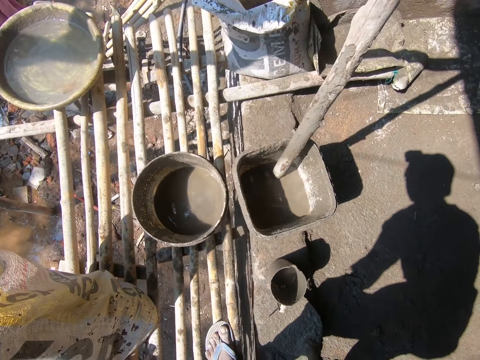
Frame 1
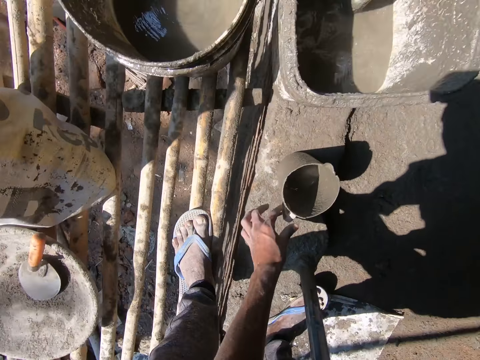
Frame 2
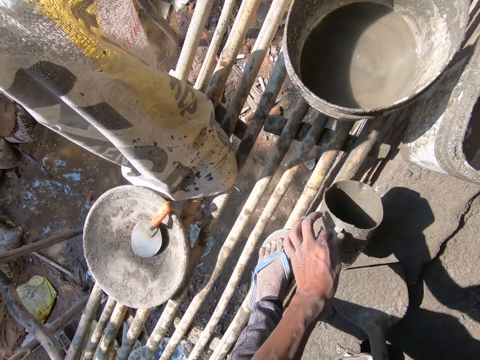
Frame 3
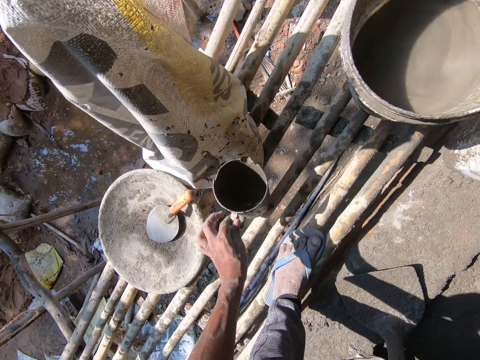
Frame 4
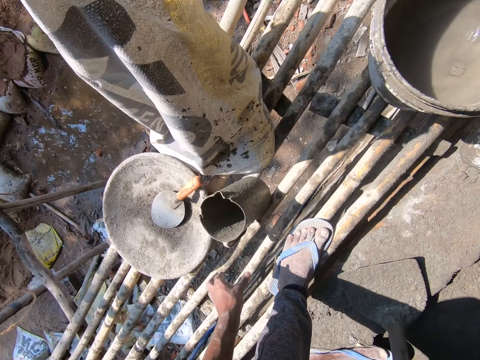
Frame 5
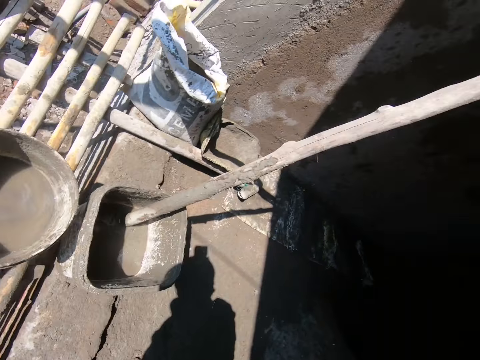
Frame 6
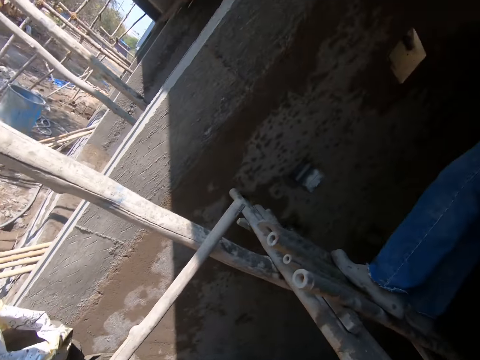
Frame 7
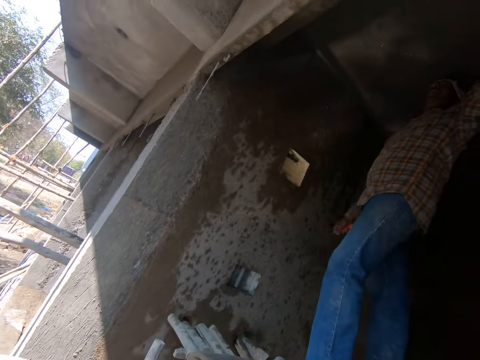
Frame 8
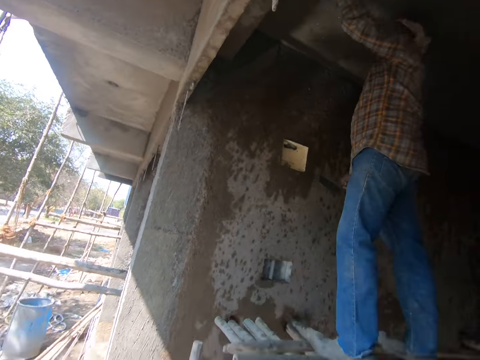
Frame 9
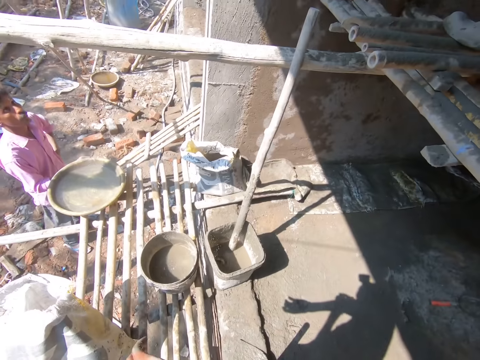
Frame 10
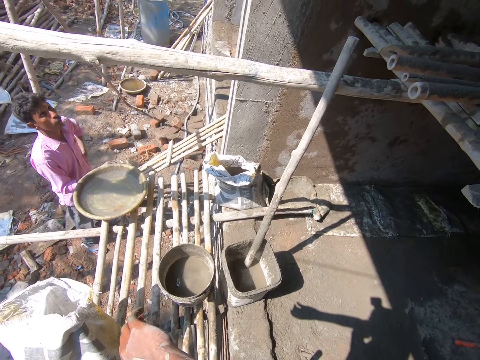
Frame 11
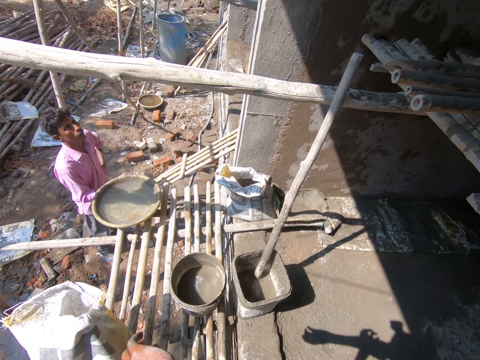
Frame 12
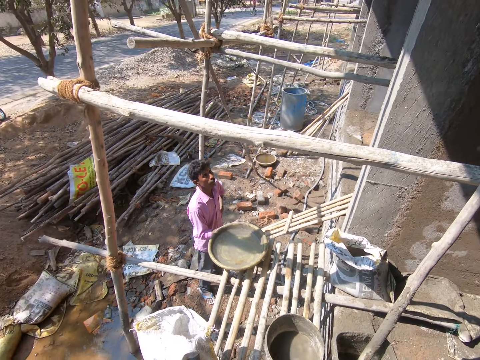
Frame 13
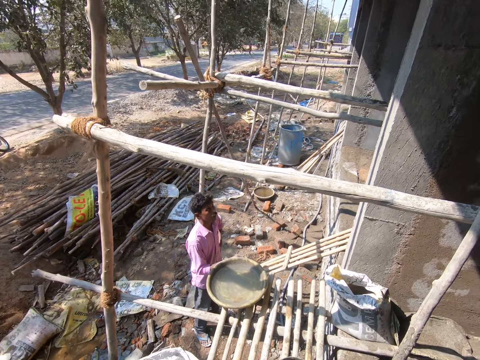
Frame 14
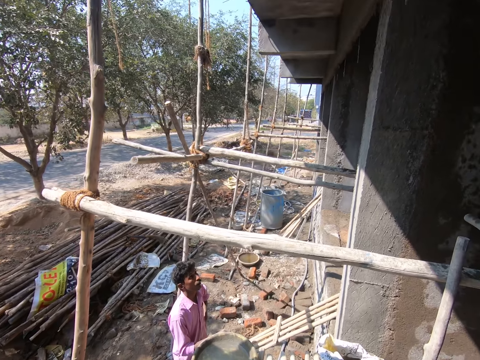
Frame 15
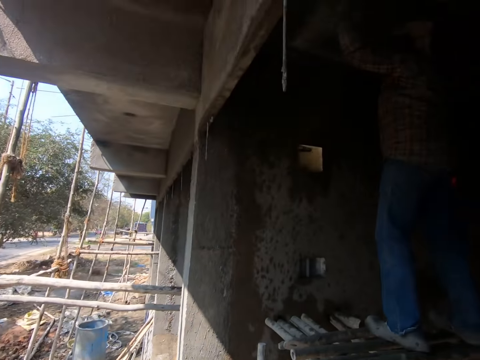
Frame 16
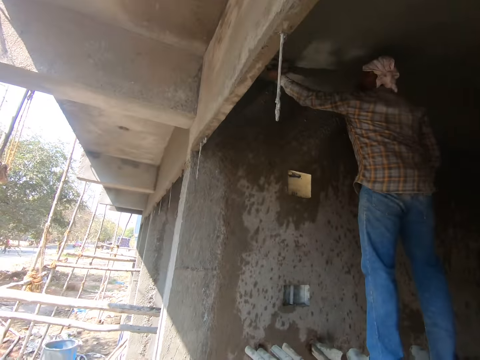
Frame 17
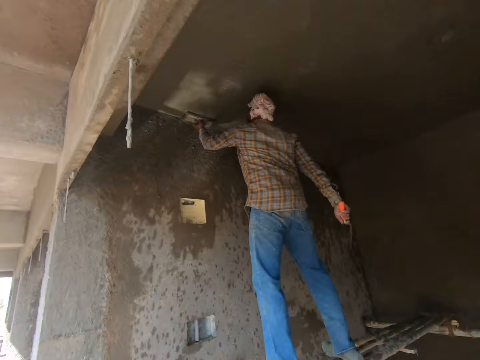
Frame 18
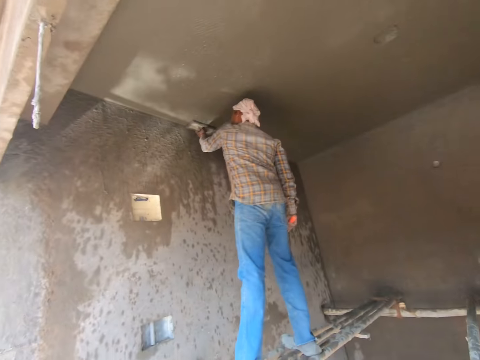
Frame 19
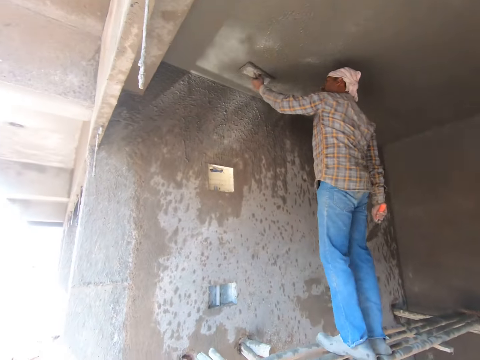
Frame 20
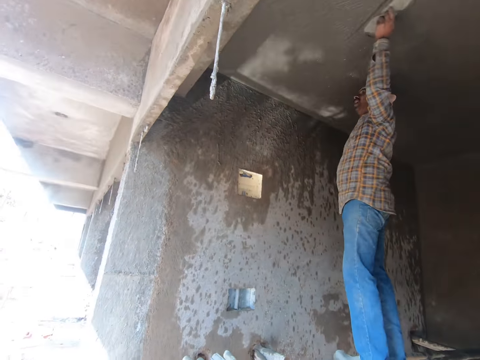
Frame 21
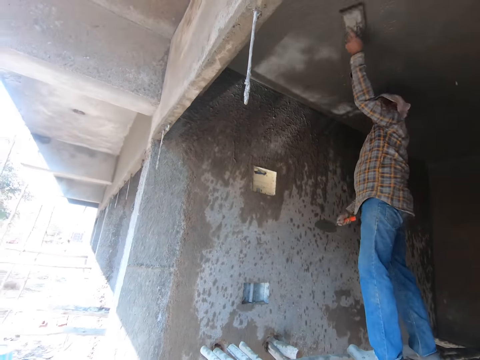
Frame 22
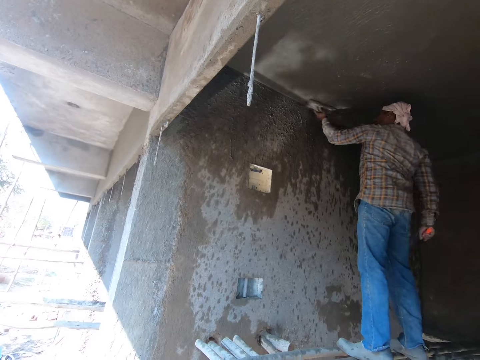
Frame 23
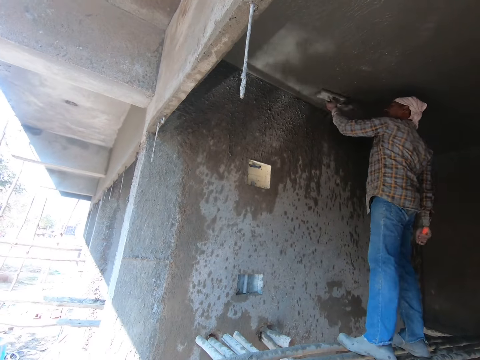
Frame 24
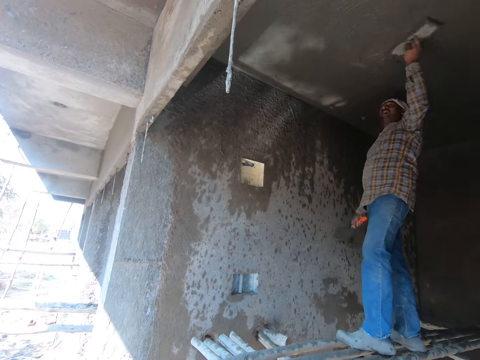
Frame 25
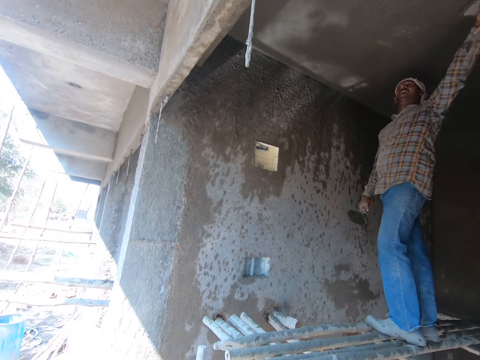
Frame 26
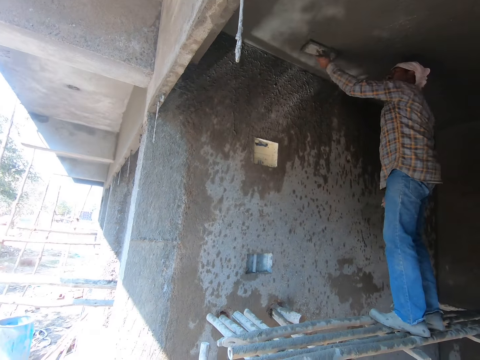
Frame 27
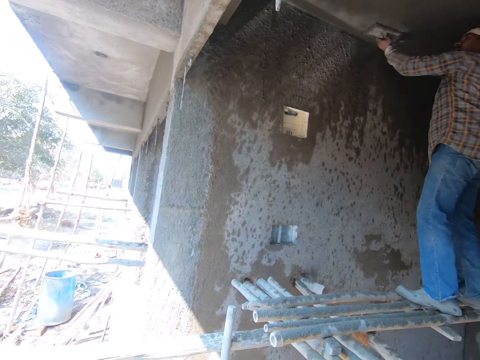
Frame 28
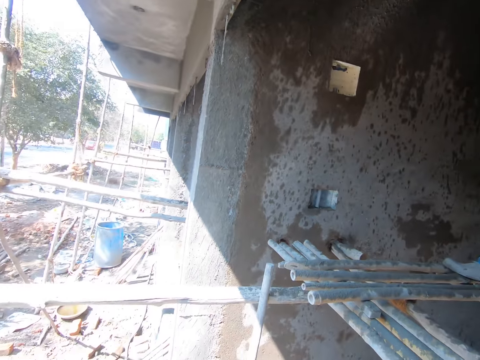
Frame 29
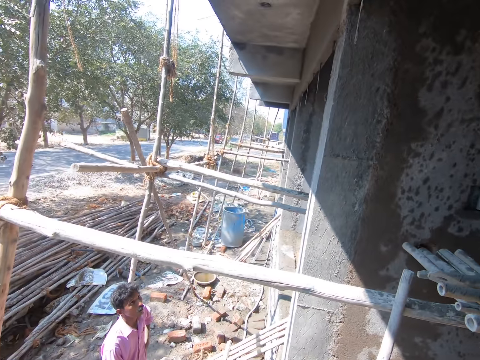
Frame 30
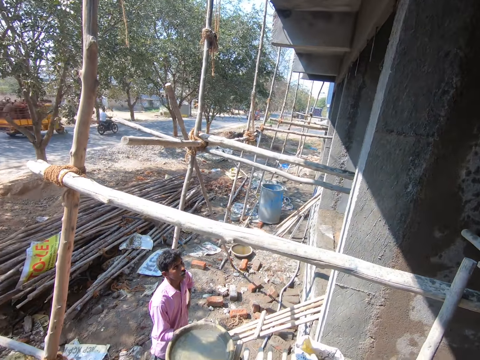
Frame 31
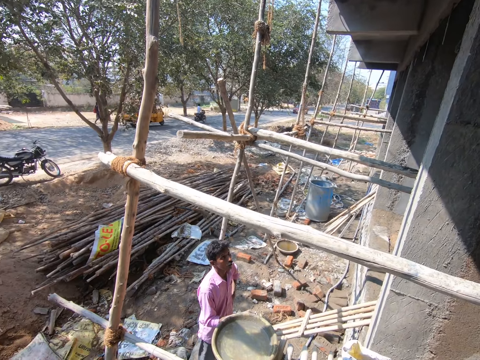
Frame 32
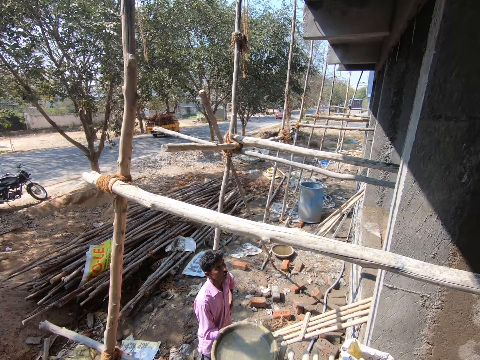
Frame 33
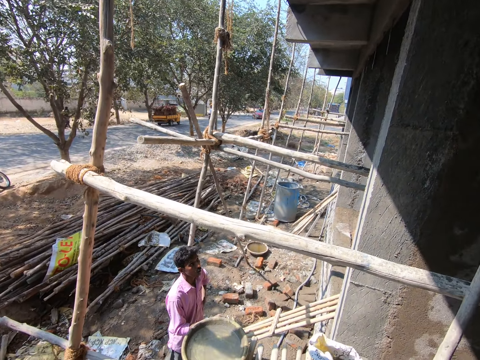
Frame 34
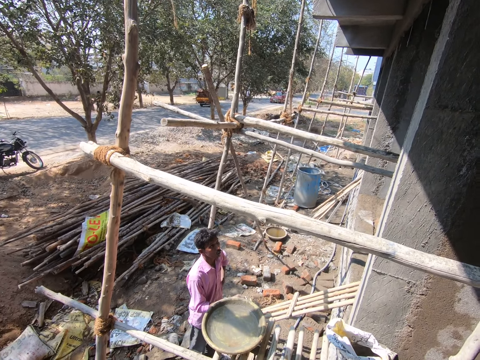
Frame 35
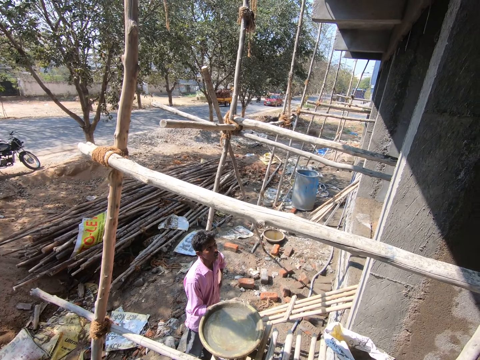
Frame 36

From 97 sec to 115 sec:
The camera wearer picks up the jug on the ground. They shift the jug on the stand. They put the jug on top of the timber. They look around. A man plasters the room slab with a float. The camera wearer converses with the man. Another man stands on the ground along the stand. The camera wearer converses and looks around. Another man smears the cement with the mortar. The camera wearer converses with two men.

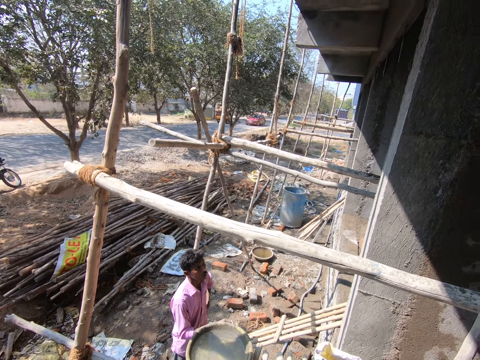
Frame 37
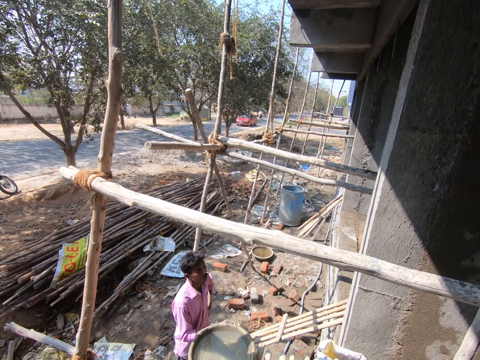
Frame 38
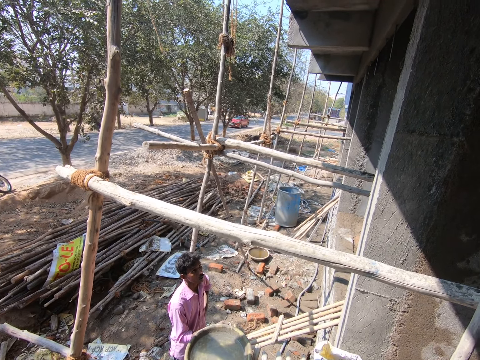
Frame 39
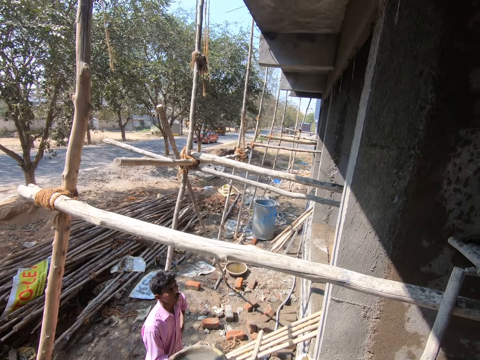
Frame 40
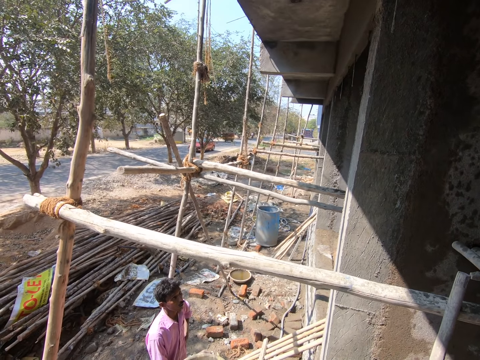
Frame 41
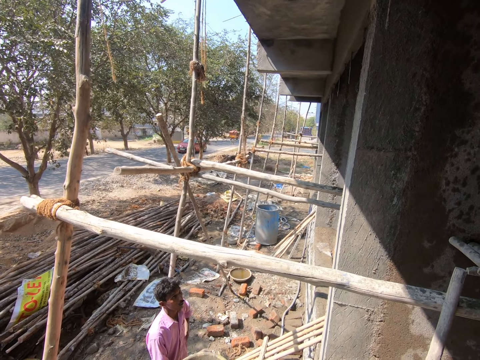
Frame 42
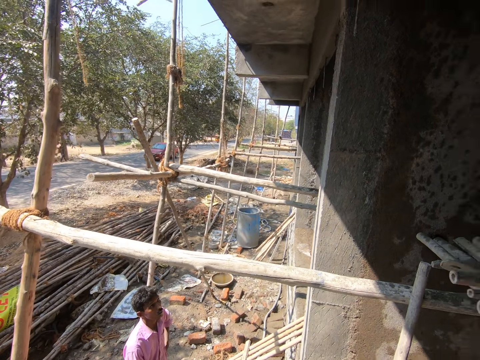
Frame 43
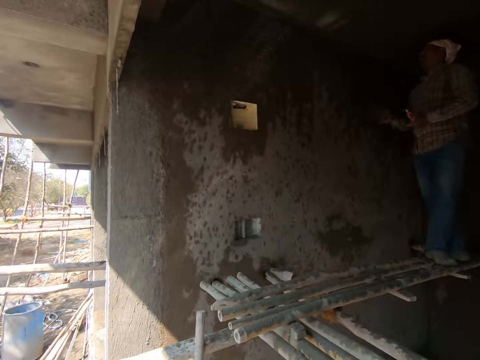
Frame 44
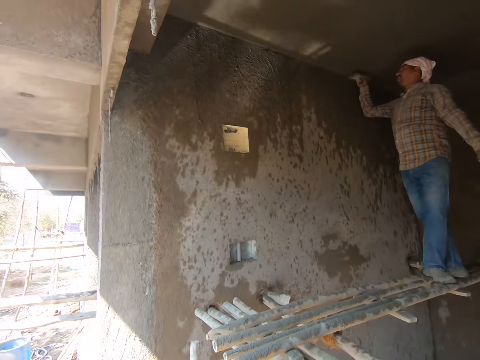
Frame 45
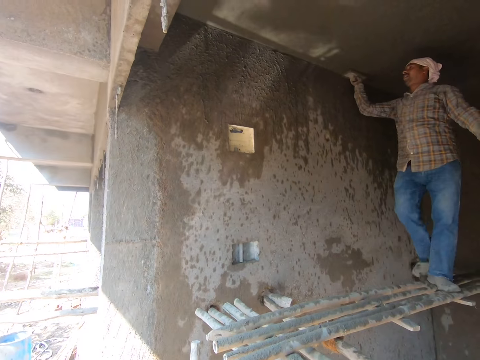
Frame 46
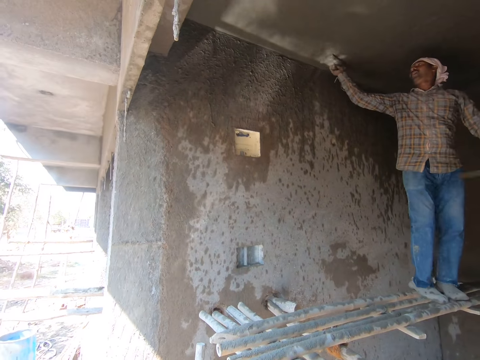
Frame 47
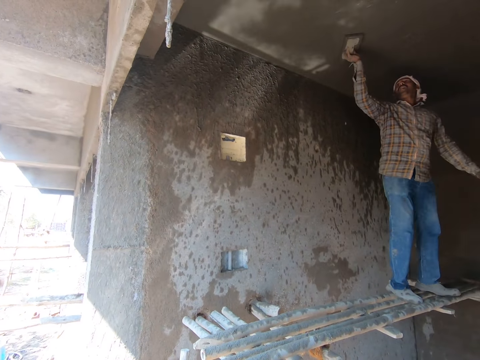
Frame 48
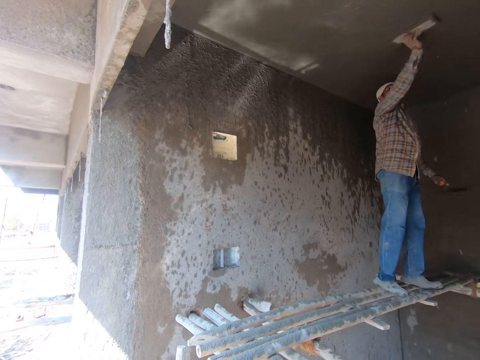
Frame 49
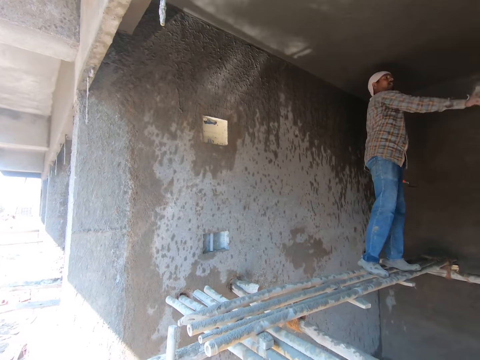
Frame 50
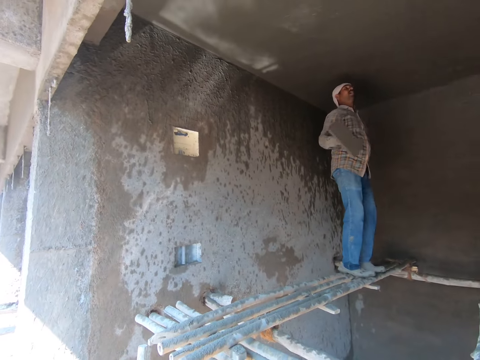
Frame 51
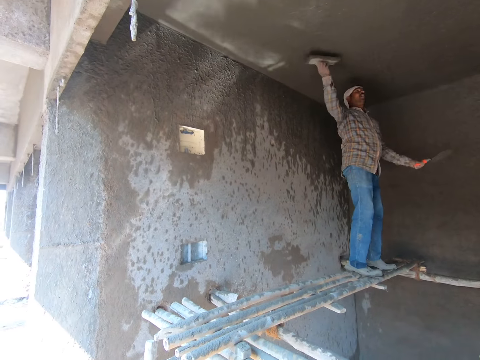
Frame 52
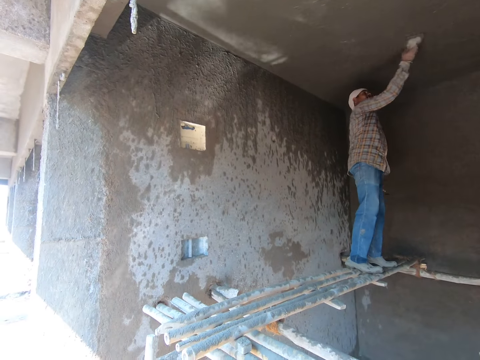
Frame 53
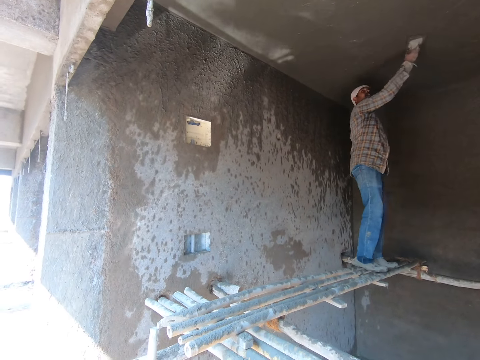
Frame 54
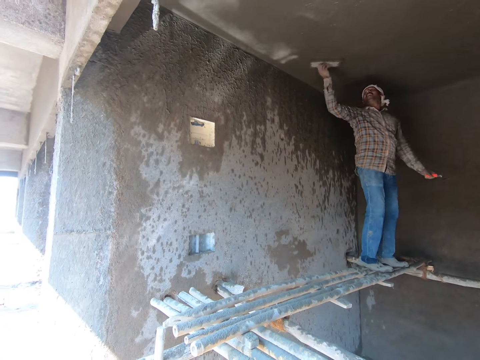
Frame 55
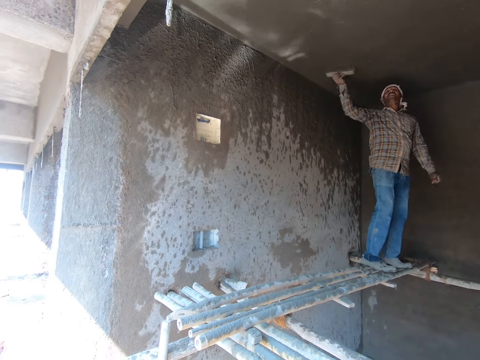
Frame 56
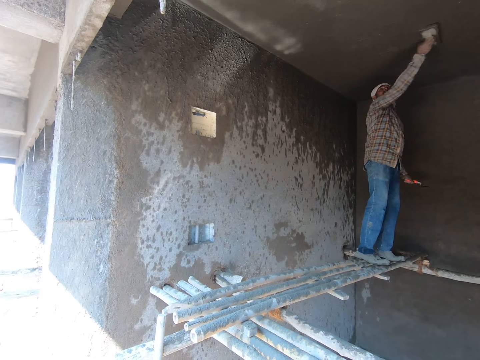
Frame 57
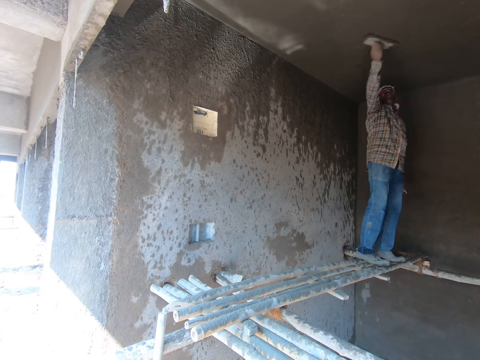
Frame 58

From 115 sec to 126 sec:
The camera wearer looks around the building site. A man plasters the room slab with a float.
